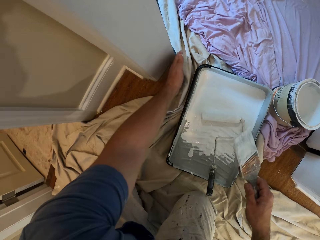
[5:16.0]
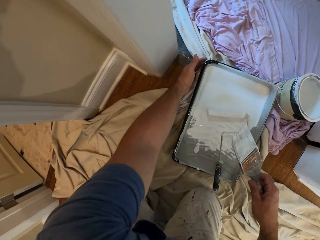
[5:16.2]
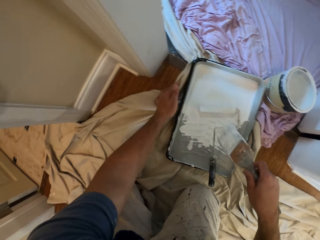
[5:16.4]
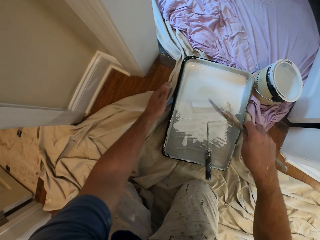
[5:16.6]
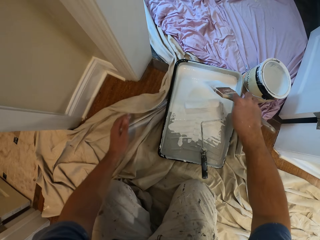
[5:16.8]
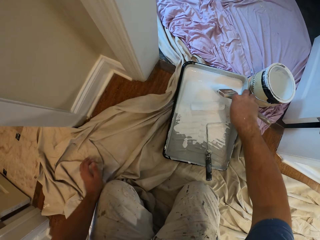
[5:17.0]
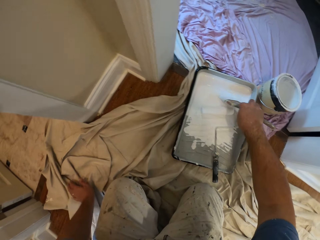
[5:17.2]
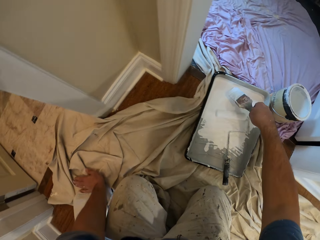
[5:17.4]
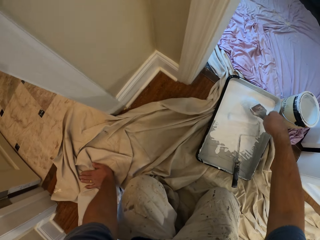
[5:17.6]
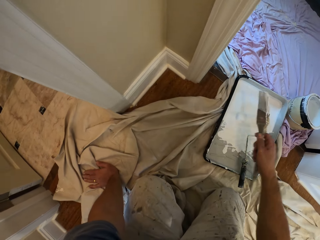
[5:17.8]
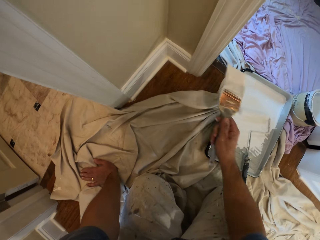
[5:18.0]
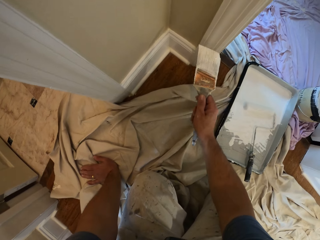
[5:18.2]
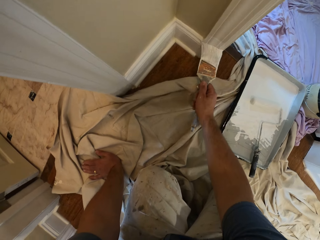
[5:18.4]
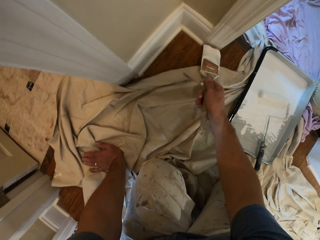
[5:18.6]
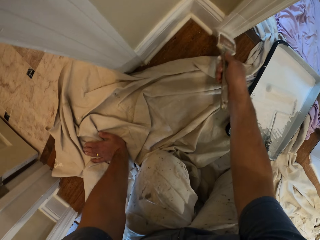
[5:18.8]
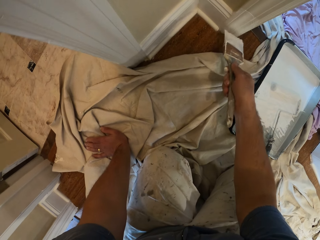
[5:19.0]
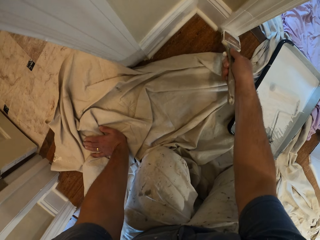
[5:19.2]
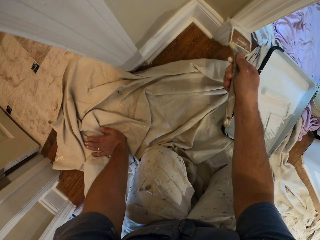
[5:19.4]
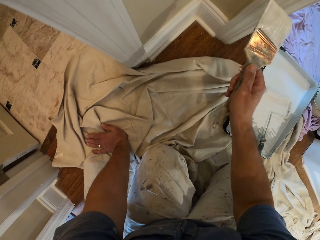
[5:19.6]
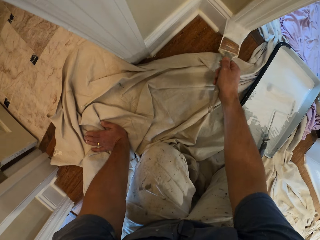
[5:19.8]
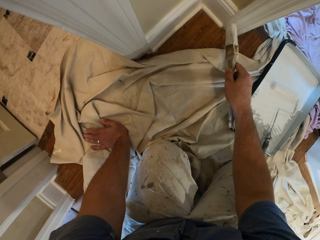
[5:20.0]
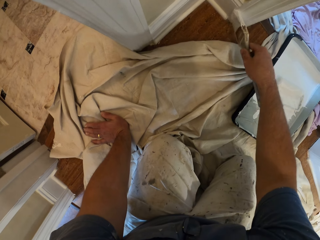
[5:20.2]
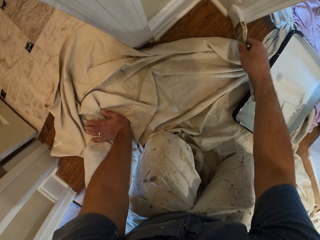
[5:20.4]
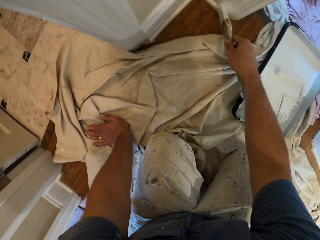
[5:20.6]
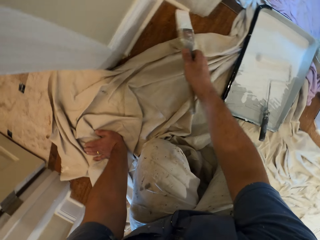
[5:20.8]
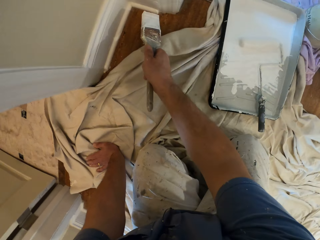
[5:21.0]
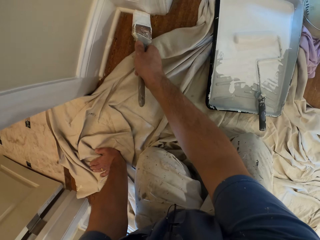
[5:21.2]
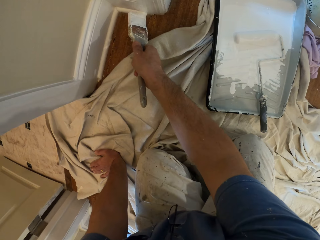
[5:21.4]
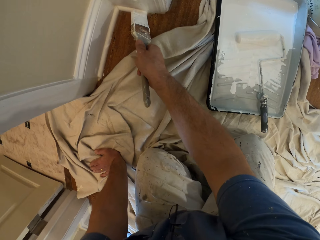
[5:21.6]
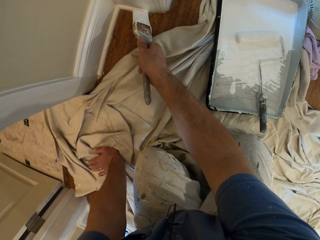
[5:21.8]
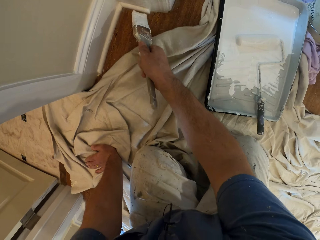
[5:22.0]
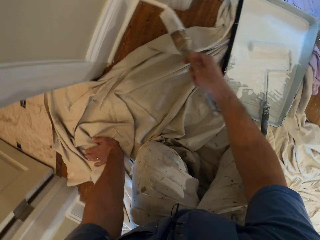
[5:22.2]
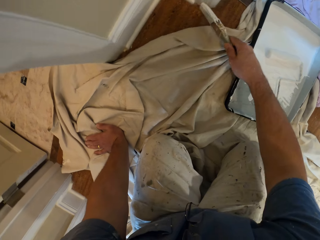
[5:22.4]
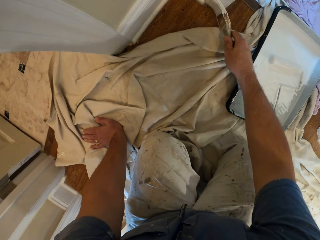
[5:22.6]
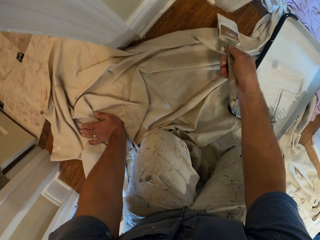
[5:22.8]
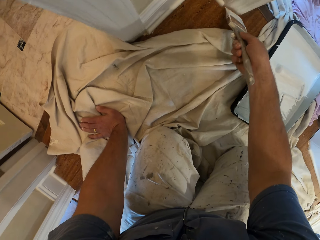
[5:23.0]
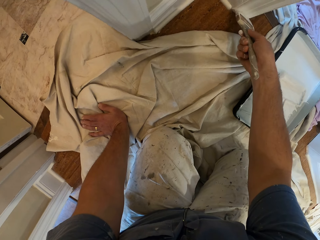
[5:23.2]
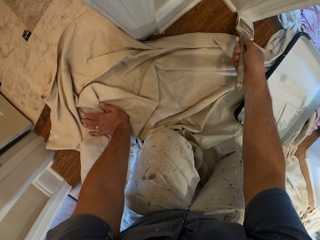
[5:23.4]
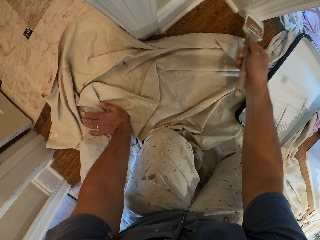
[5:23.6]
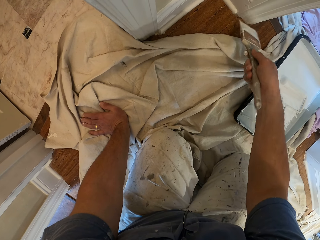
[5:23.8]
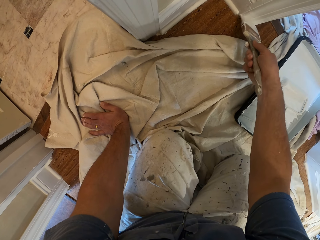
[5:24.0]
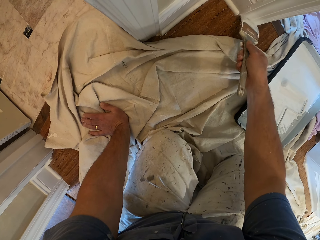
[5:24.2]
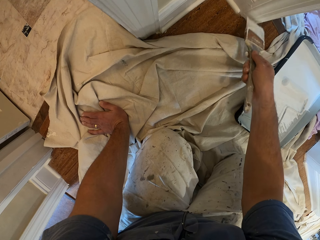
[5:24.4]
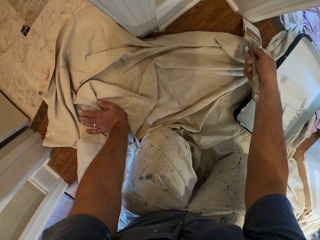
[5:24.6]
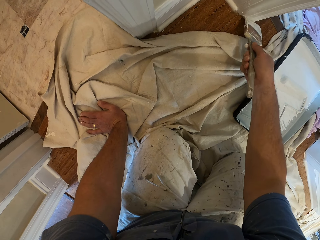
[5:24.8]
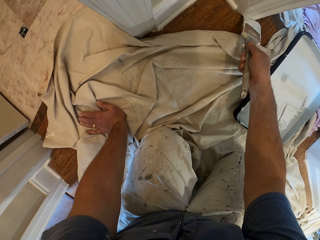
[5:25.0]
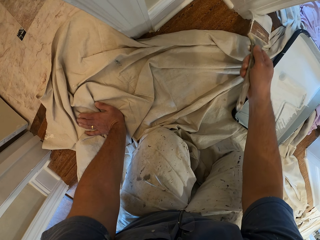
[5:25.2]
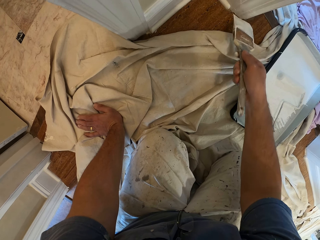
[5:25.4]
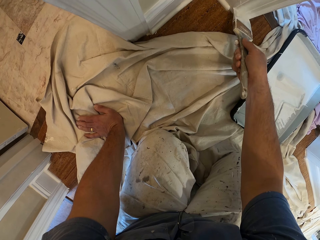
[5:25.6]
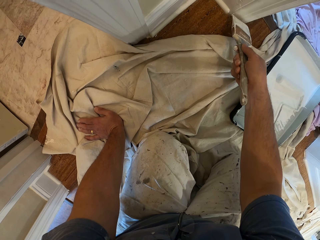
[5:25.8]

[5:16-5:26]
The camera wearer moves the drop cloth. They dip the paint brush into a paint tray. They remove the paint brush from the paint. They apply paint on the door post with the paint brush.

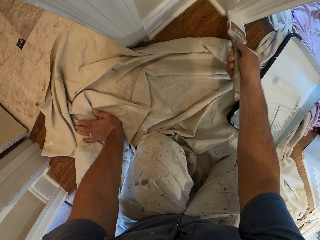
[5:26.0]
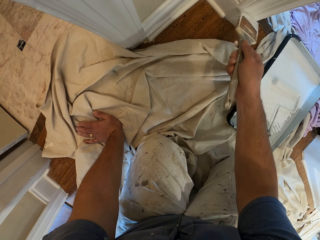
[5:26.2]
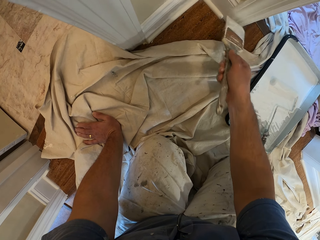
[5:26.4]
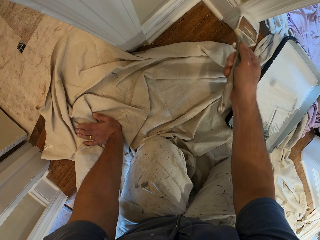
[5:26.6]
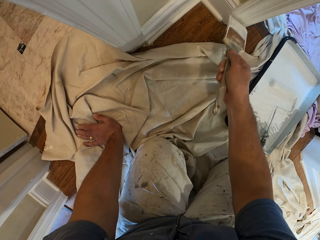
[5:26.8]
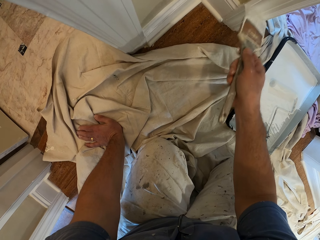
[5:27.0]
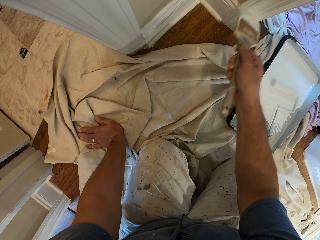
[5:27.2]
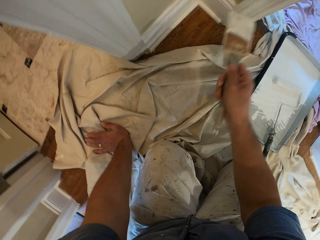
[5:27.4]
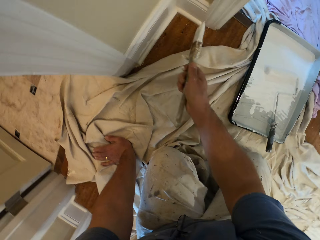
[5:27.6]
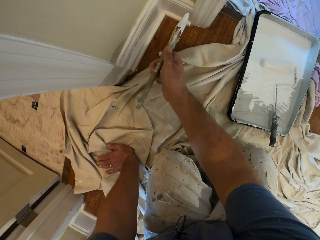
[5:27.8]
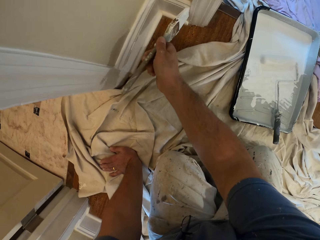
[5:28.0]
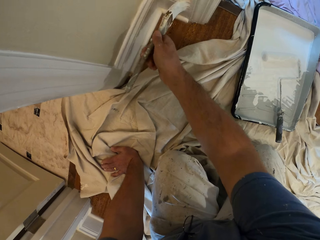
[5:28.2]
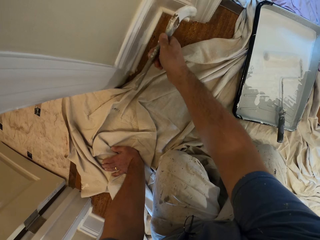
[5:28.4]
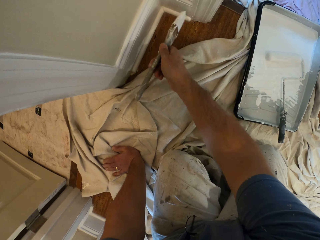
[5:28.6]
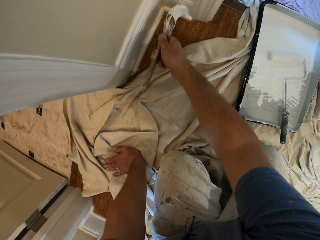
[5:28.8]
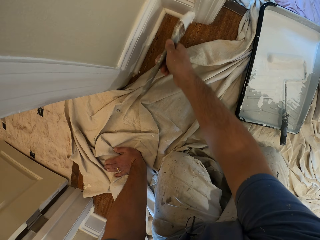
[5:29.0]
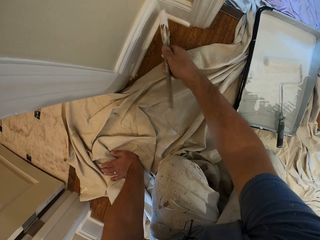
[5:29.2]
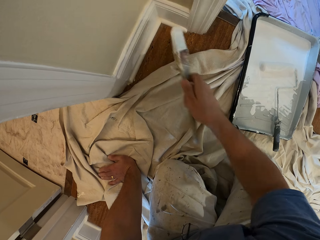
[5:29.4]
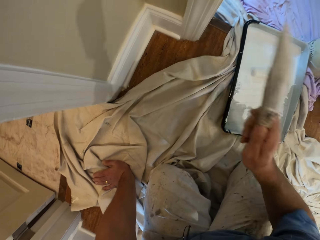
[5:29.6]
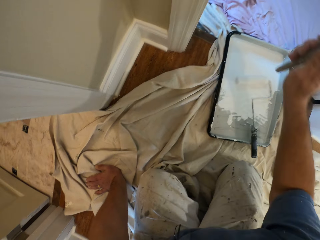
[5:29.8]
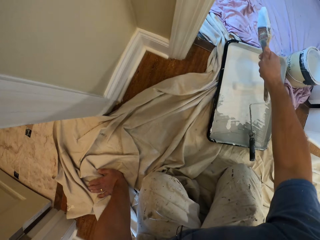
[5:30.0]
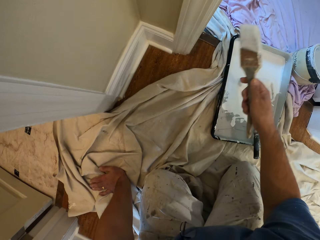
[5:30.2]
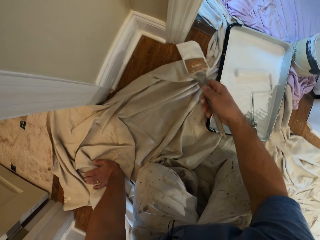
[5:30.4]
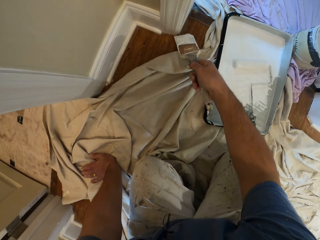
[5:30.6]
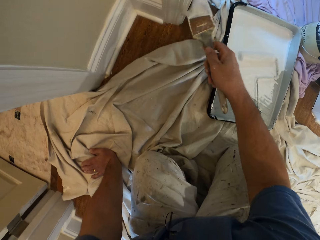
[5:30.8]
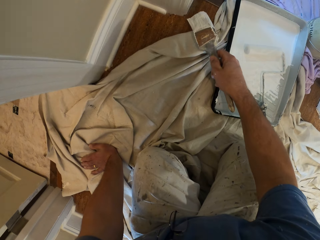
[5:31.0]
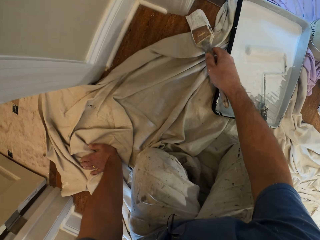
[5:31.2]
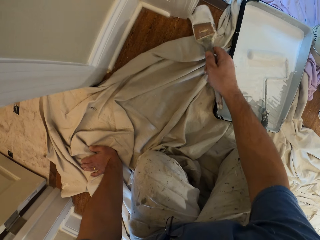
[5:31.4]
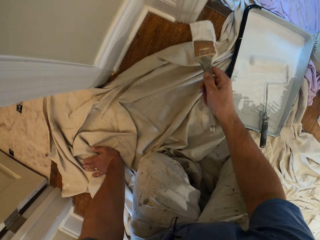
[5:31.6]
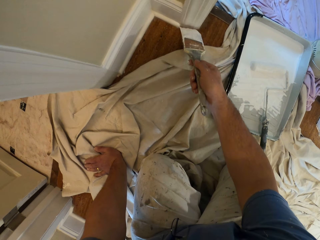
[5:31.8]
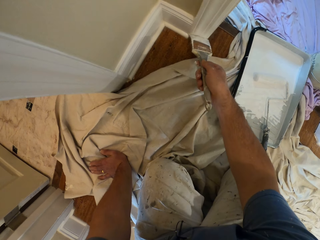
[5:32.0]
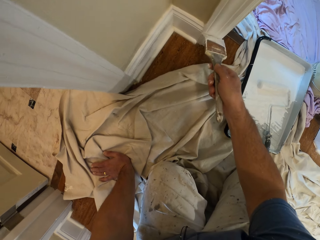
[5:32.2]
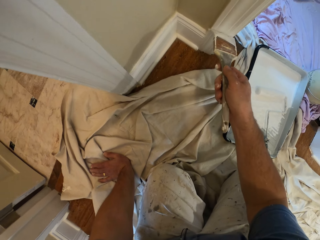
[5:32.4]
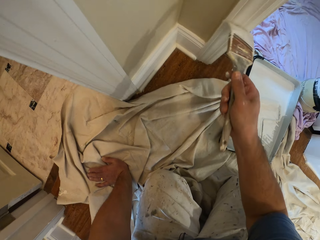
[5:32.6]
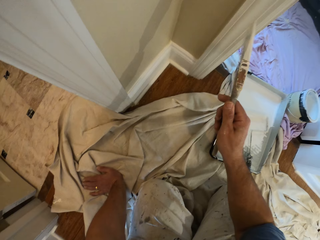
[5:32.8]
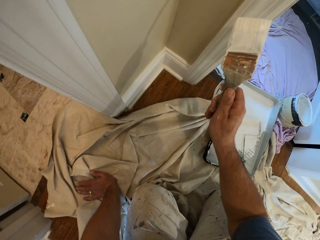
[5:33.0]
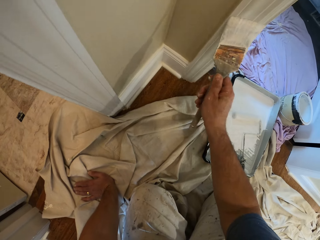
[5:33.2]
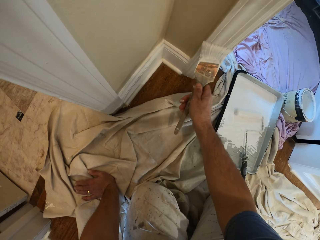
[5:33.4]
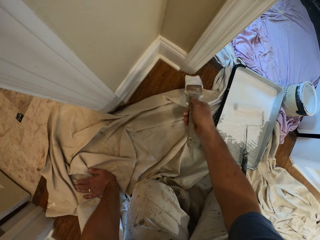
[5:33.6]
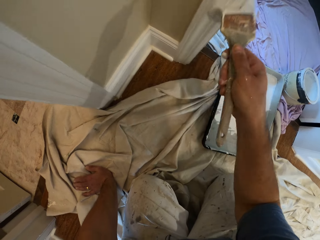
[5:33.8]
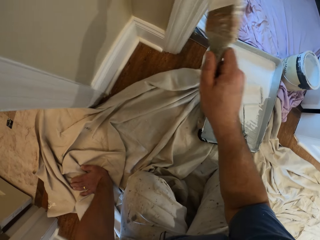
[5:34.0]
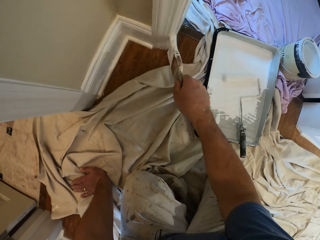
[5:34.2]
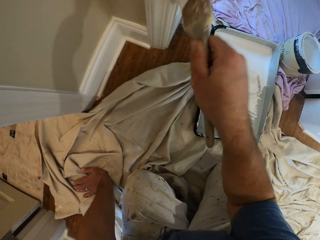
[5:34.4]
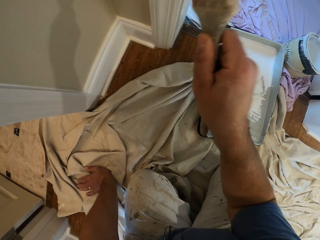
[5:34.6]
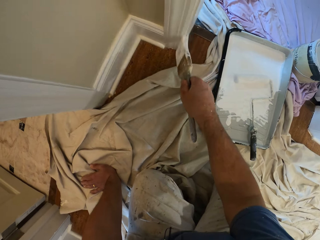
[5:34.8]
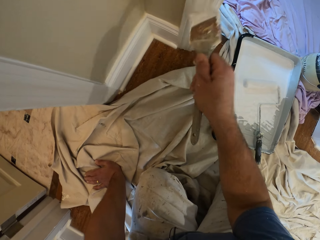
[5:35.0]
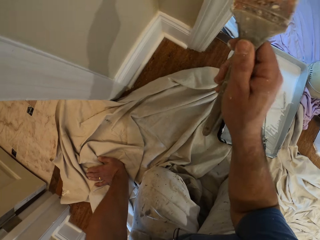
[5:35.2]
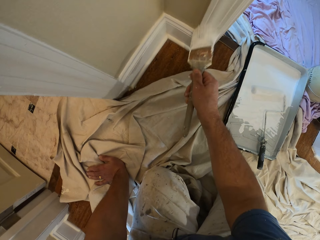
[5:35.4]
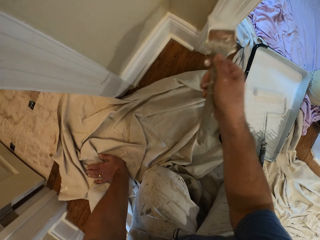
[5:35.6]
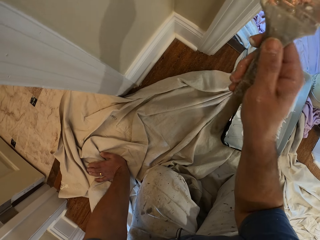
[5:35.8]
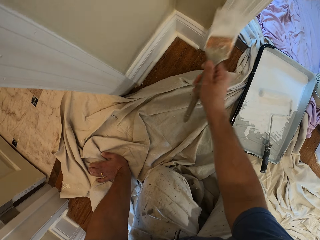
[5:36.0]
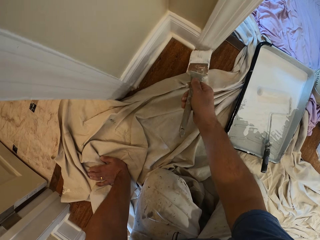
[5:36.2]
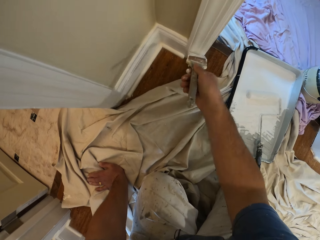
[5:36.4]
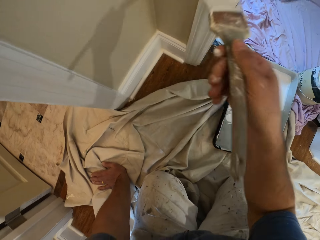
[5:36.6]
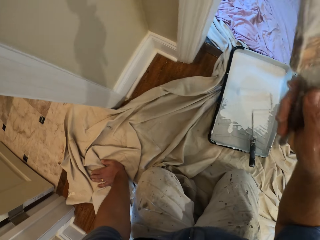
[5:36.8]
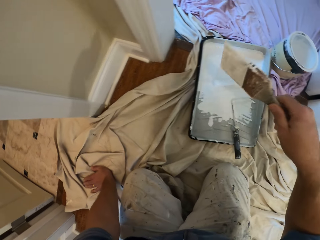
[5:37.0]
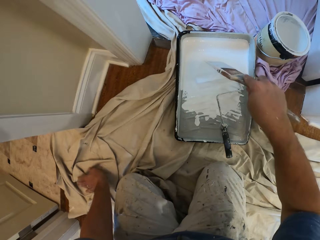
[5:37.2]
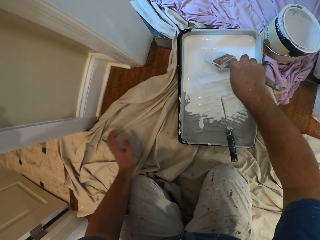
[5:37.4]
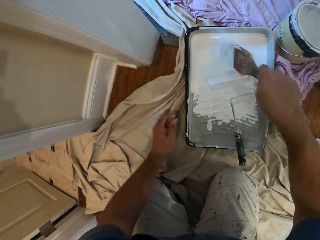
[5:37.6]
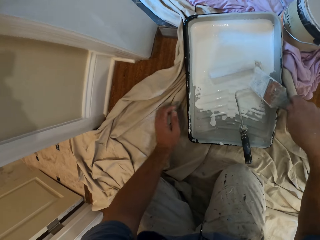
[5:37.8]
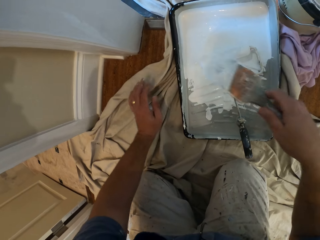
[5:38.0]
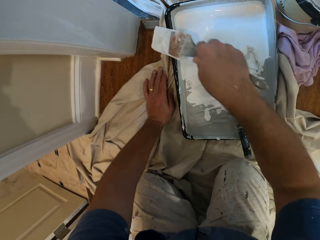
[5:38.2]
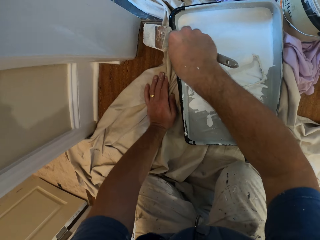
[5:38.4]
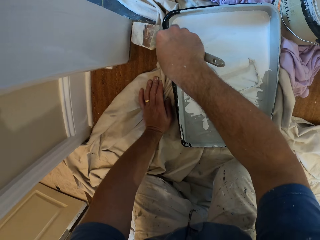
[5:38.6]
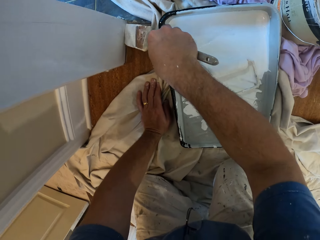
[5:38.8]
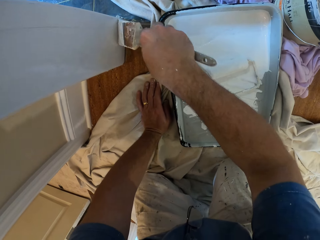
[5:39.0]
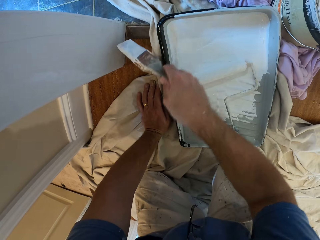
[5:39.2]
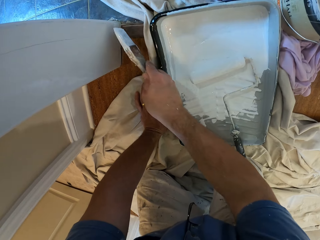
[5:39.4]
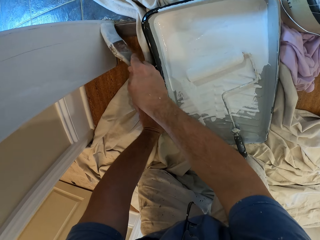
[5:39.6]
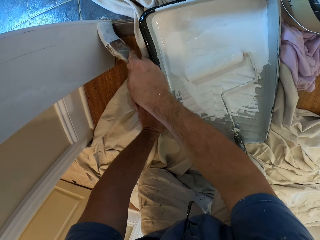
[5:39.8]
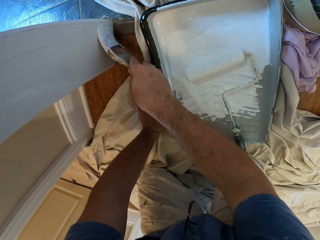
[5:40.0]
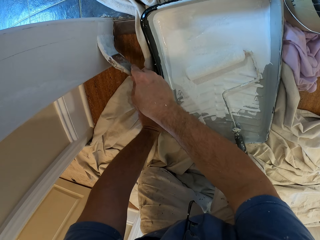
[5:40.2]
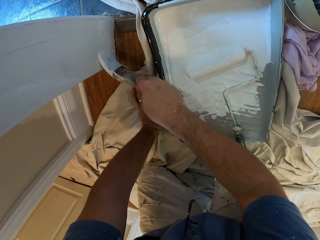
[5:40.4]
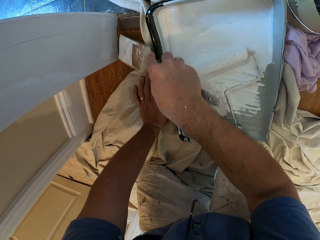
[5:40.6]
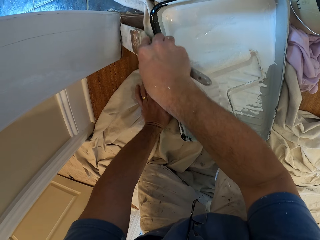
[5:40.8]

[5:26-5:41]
The camera wearer applies paint on the baseboard with a paint brush. They shake the paint brush. They apply paint on the door post with the paint brush. They dip the paint brush into a paint tray. They remove the paint brush from the paint. They paint the doorpost or wall with the paint brush.
